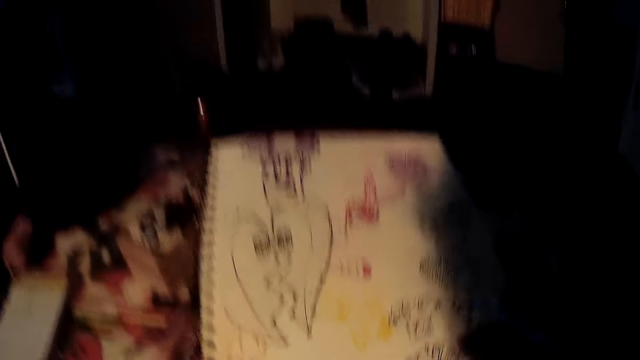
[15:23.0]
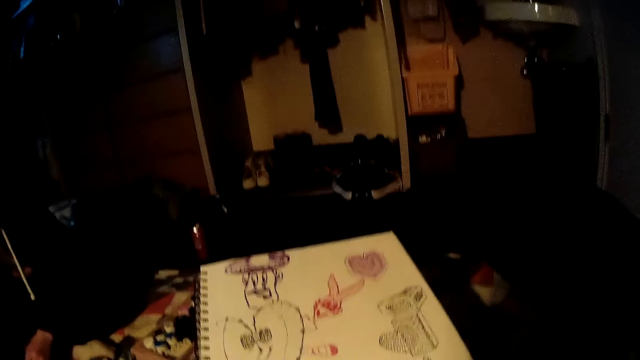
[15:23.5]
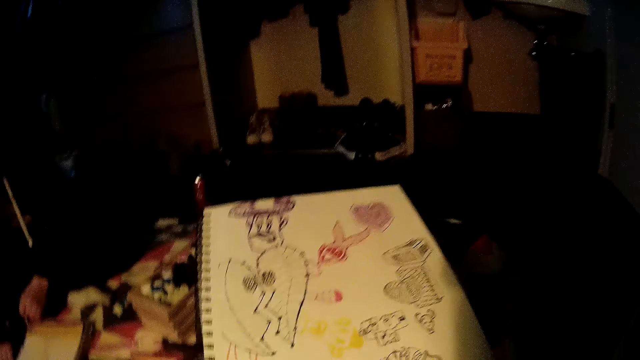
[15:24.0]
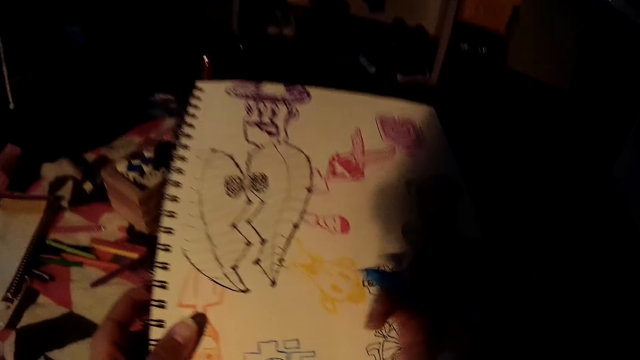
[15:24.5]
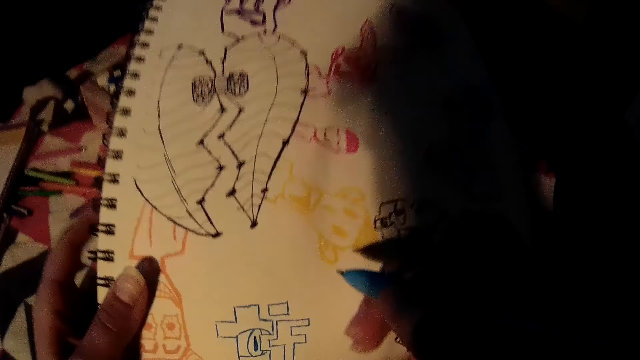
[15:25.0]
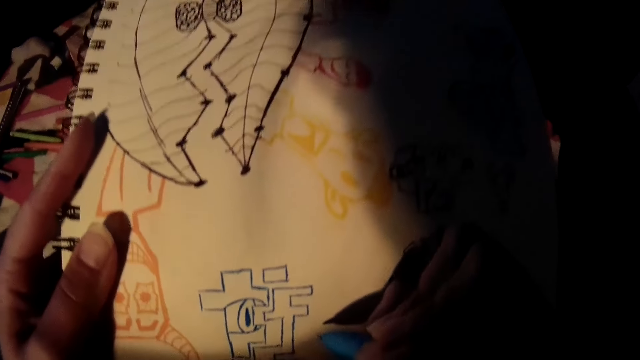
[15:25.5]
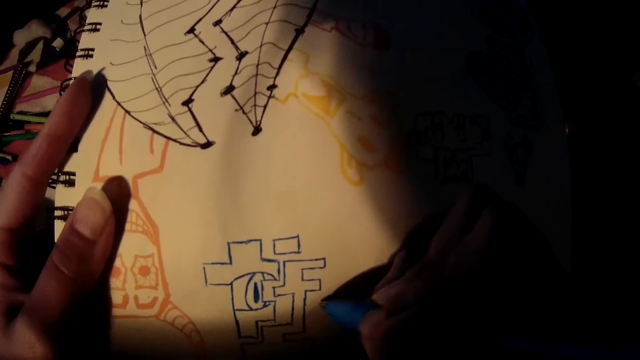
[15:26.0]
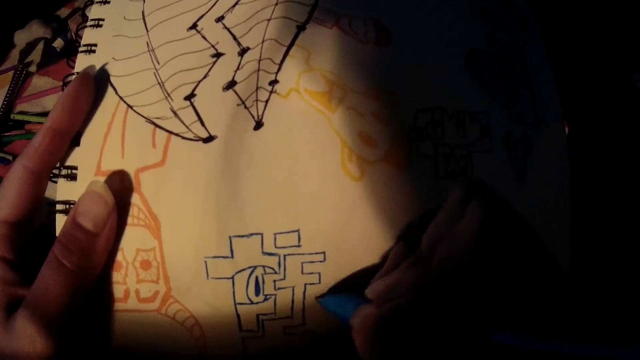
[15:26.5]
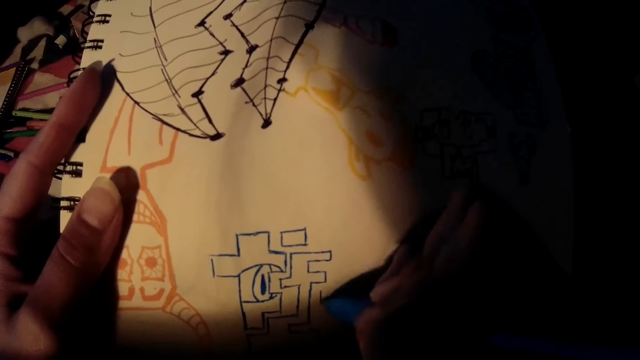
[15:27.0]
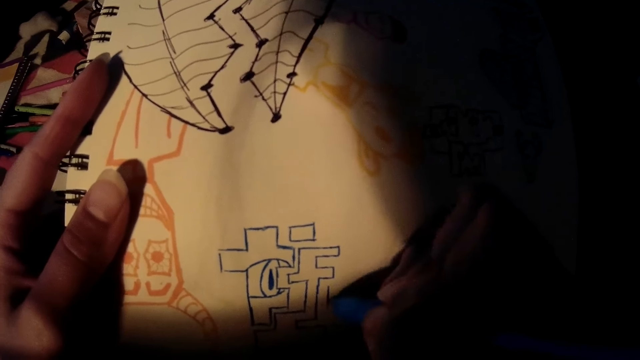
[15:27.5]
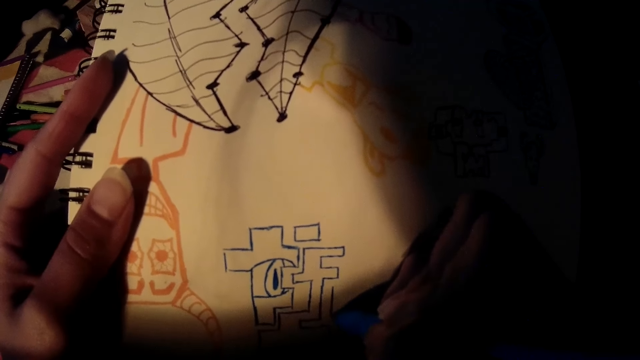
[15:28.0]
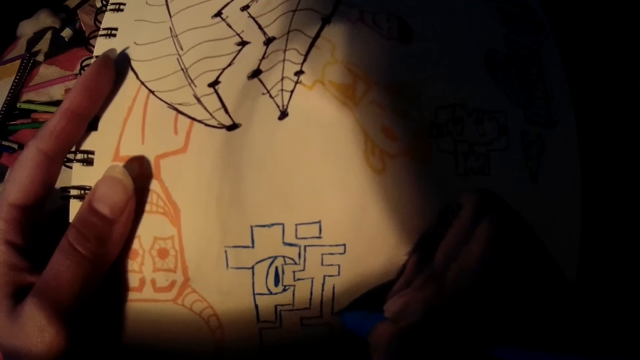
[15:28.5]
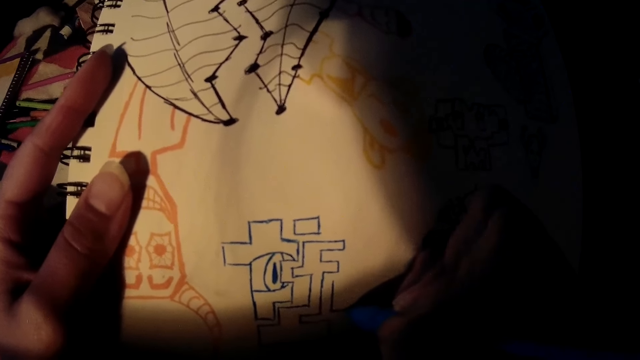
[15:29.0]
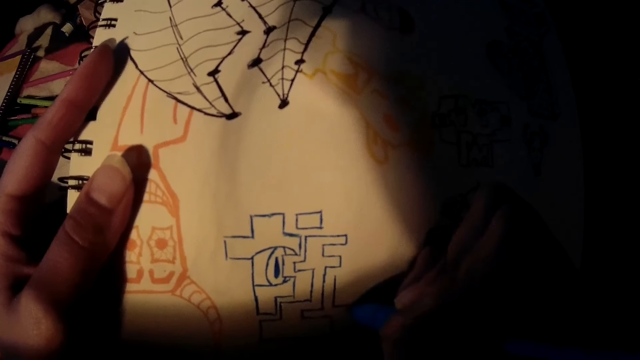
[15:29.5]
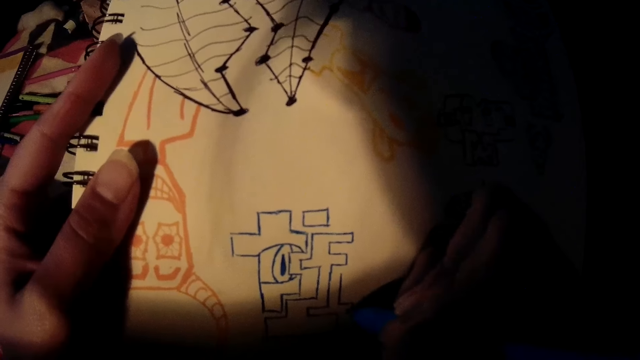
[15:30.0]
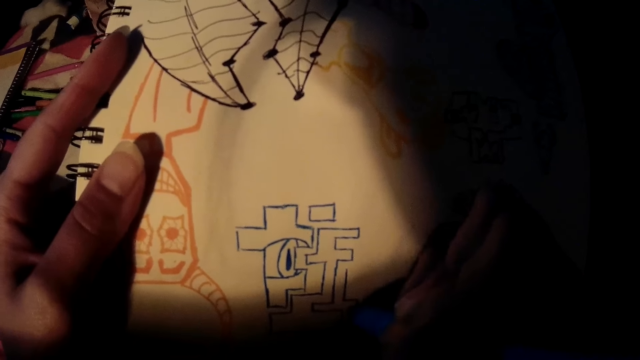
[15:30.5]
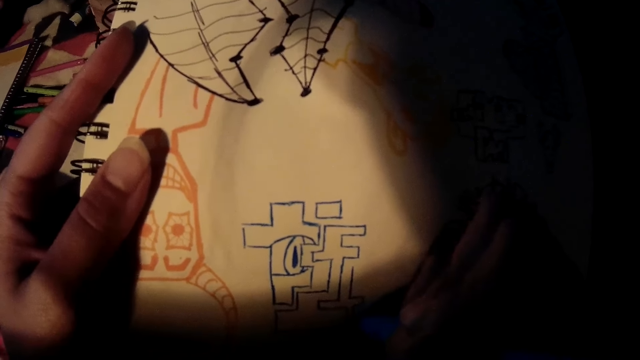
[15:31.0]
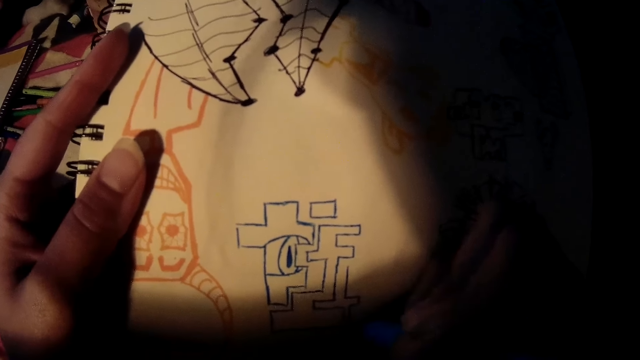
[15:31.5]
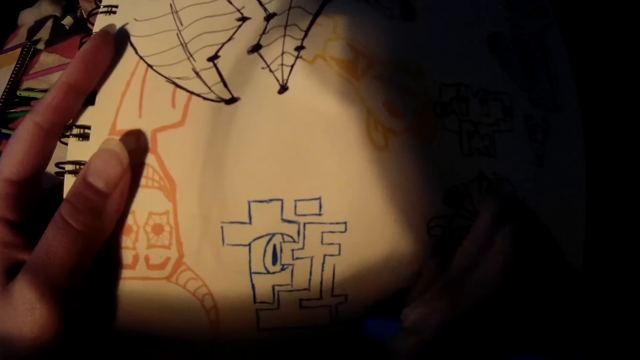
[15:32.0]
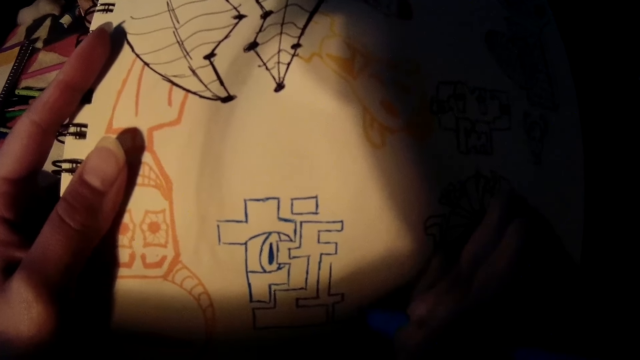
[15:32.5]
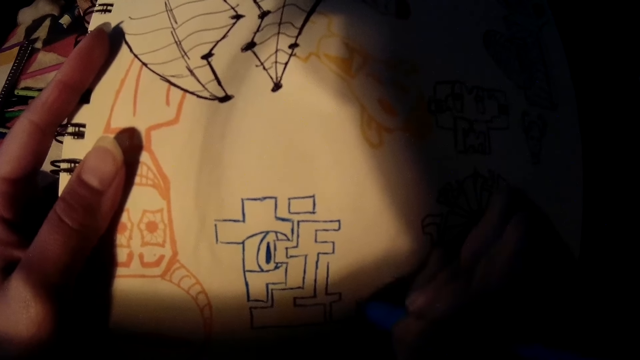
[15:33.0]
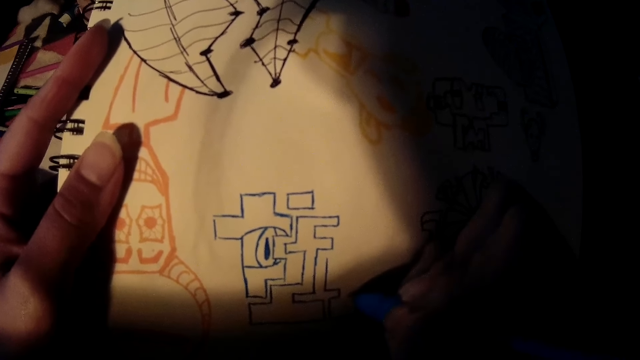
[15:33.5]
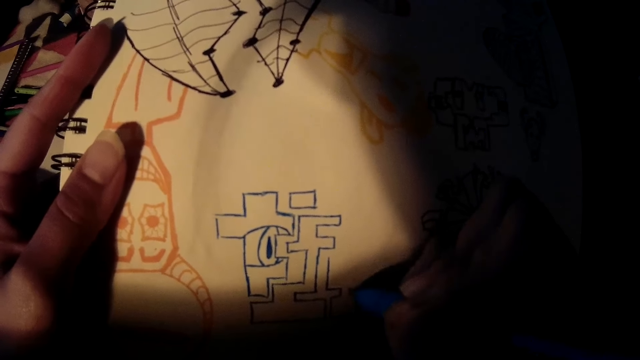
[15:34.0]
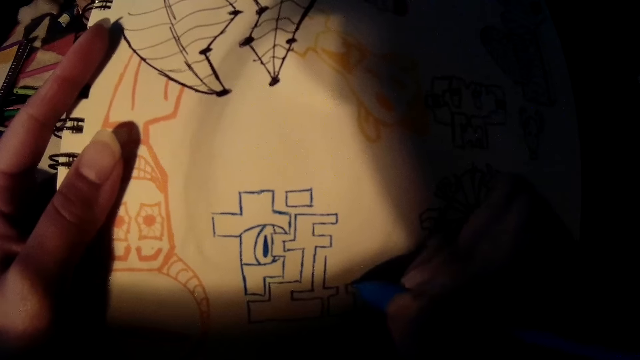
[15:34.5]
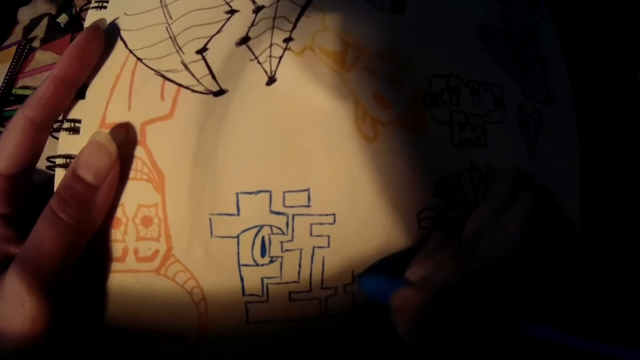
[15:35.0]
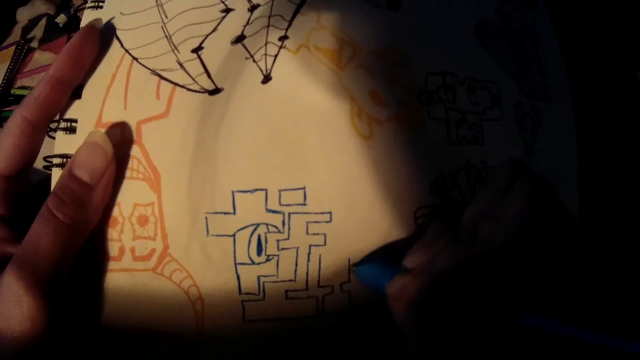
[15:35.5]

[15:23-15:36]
The camera wearer looked around. They draw on a paper.

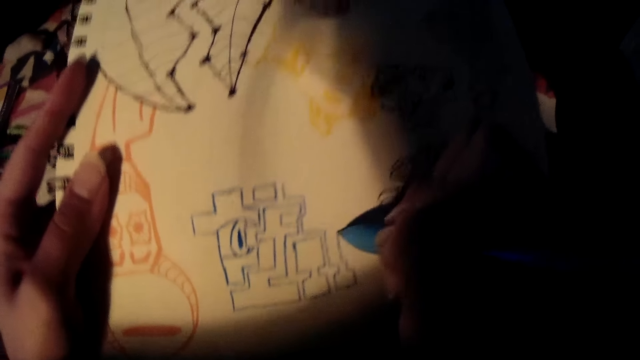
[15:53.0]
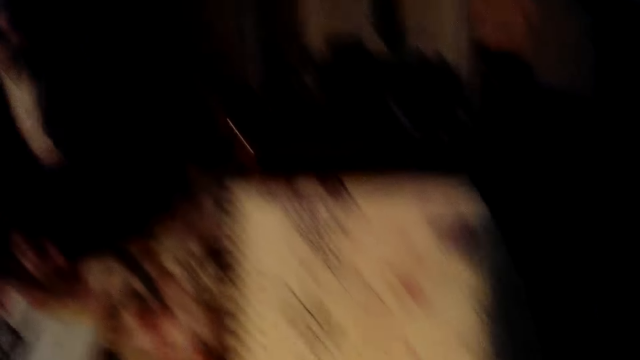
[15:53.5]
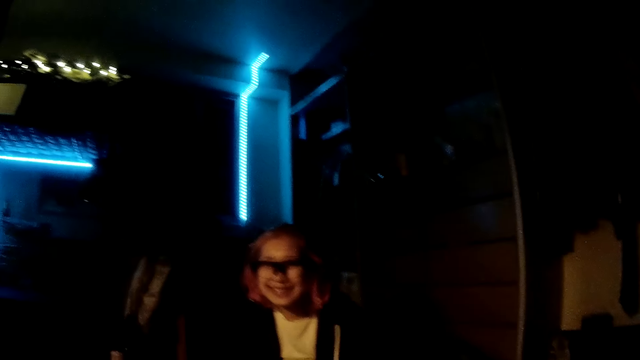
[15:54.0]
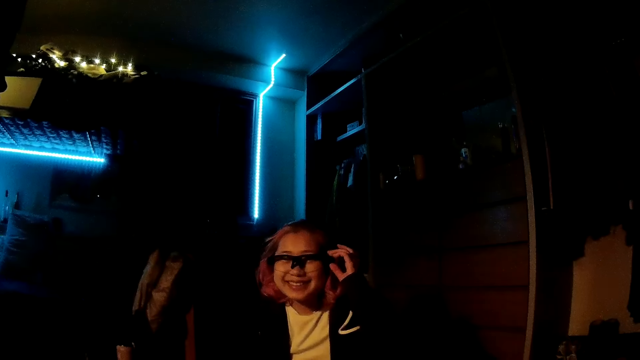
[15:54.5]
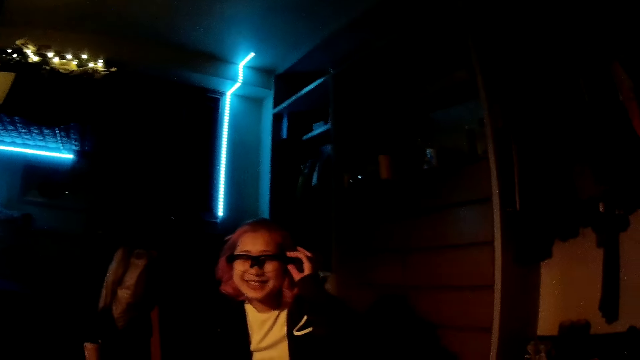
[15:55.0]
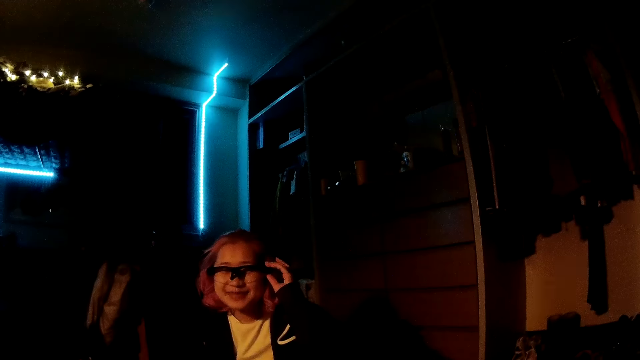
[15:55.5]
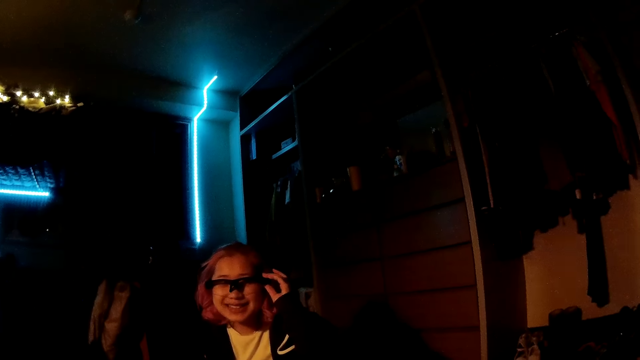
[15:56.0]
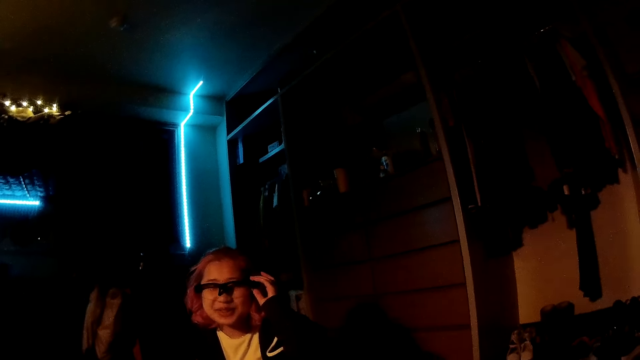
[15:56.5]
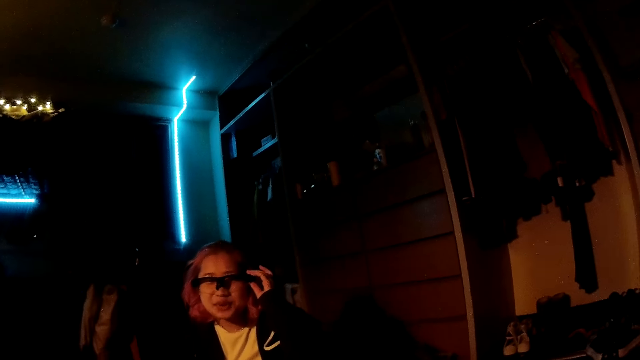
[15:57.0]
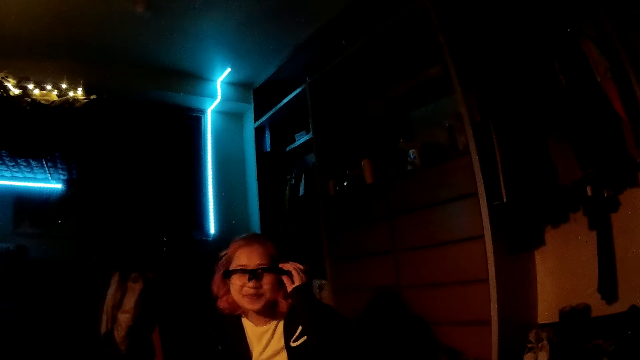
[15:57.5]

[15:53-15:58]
A woman holds her glasses with her left hand. The camera wearer looks around.
